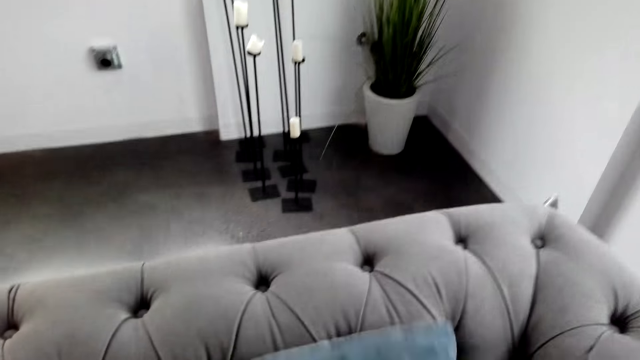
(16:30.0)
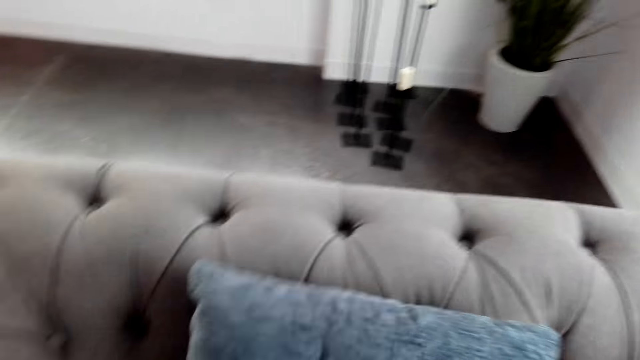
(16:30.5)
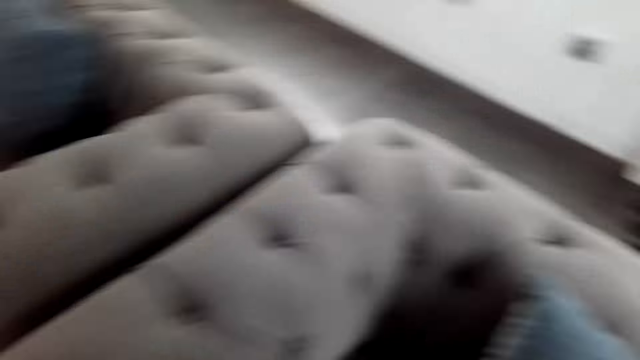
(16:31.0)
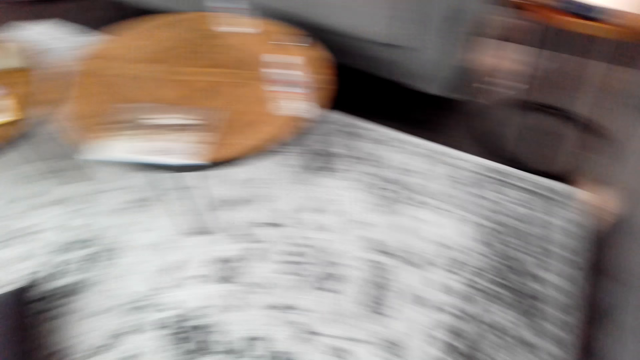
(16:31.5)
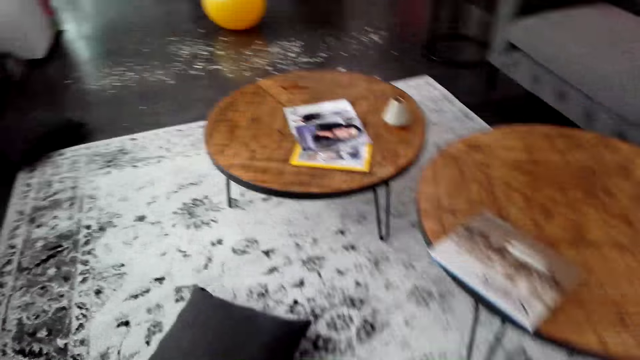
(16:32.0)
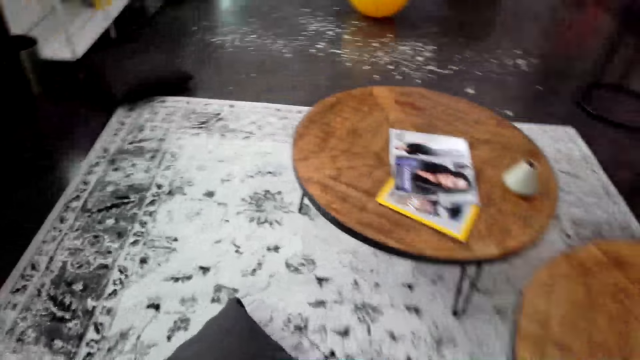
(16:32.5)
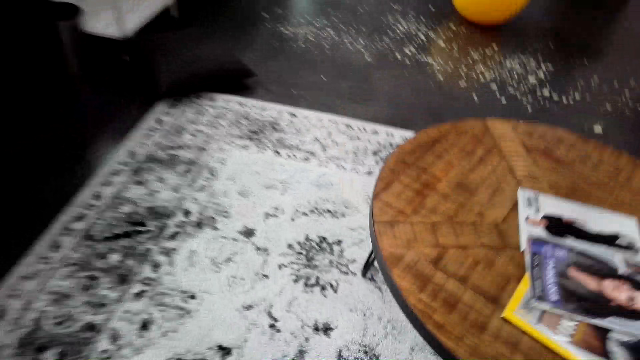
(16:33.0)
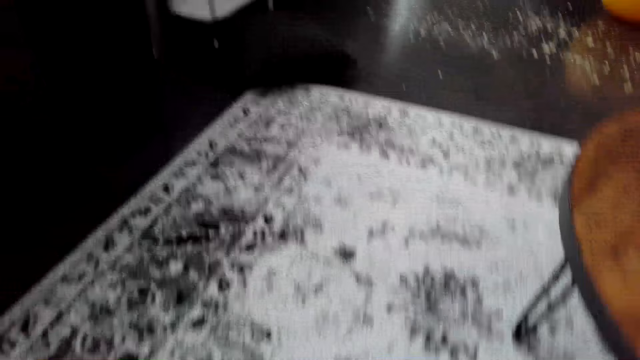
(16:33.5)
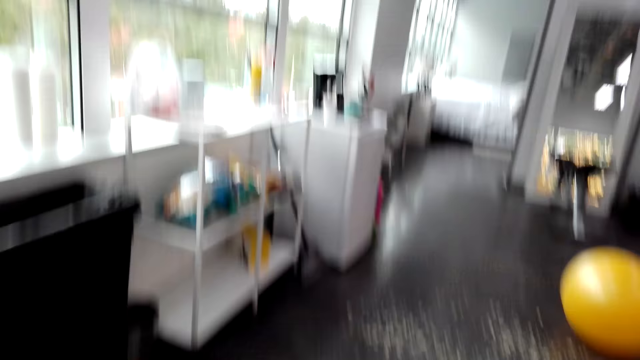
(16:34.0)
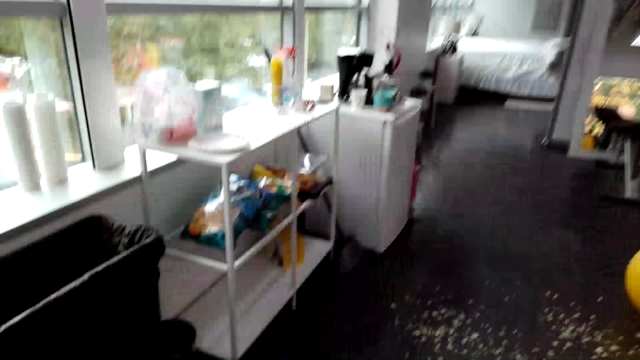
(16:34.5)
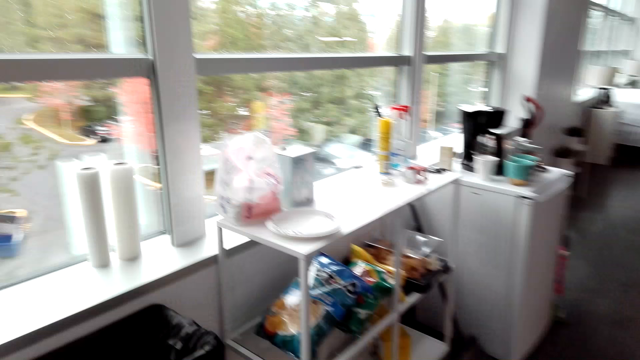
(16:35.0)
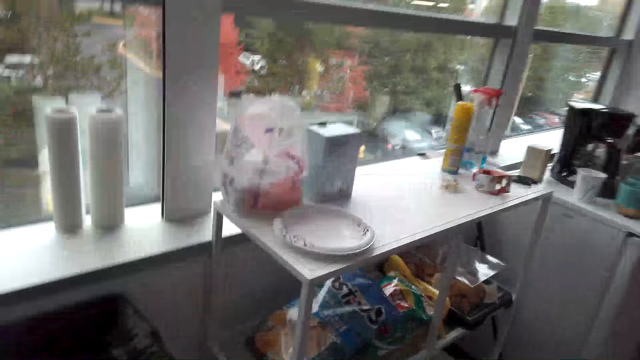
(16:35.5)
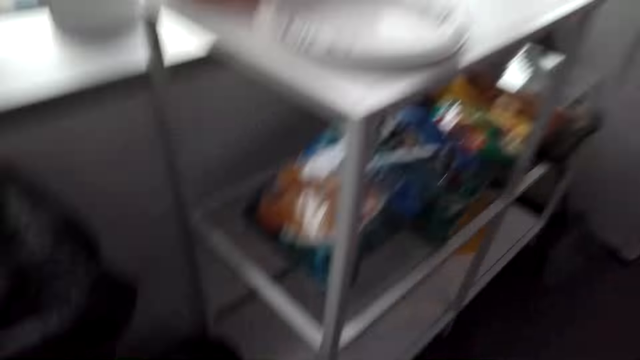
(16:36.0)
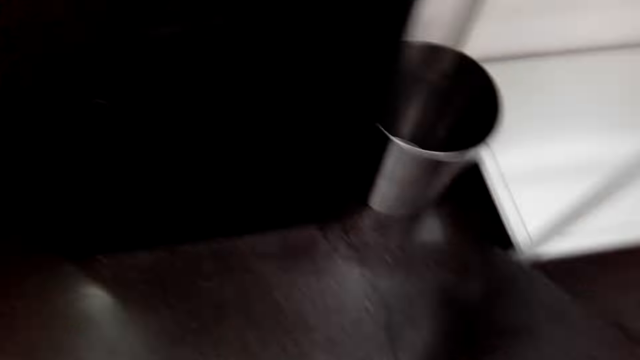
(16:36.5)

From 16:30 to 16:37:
The camera wearer puts the pillow on the sofa. They walk around the room.

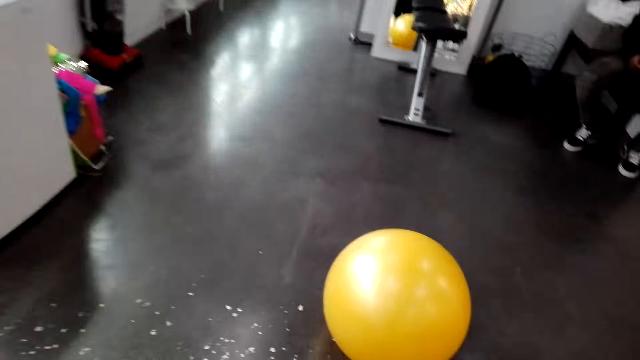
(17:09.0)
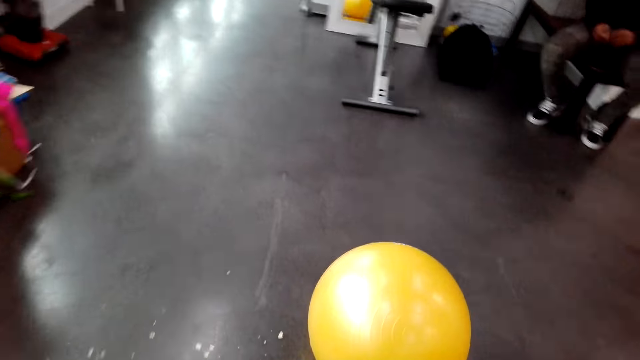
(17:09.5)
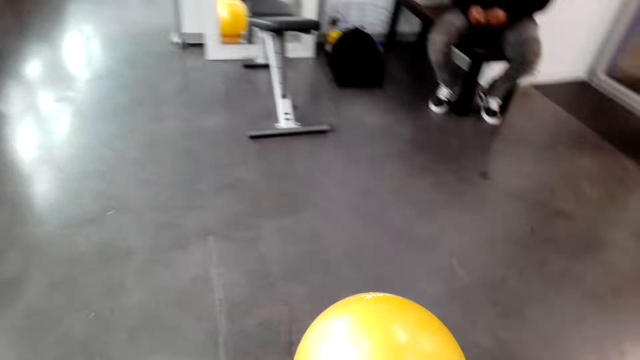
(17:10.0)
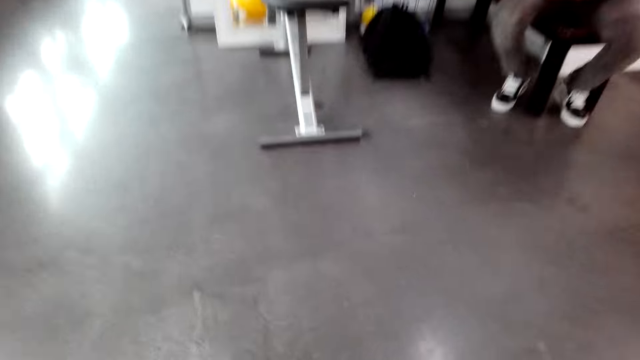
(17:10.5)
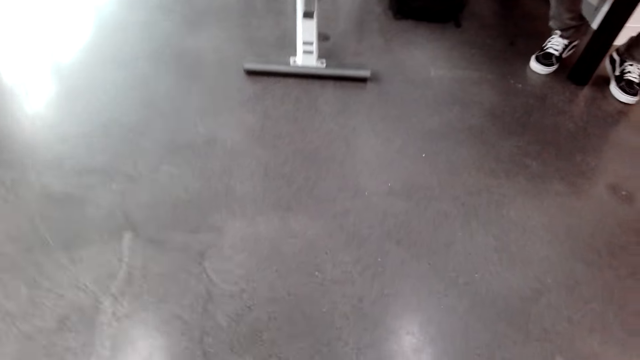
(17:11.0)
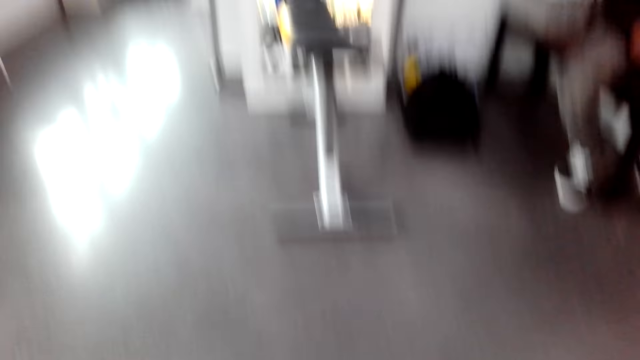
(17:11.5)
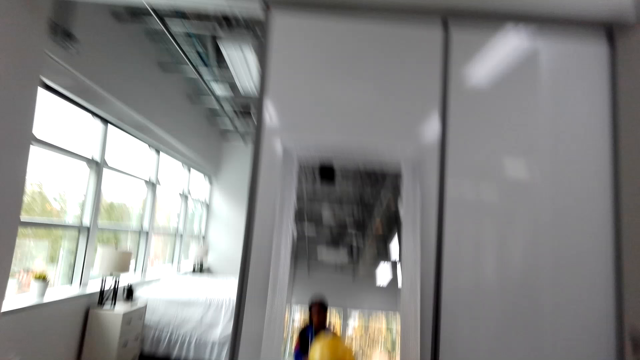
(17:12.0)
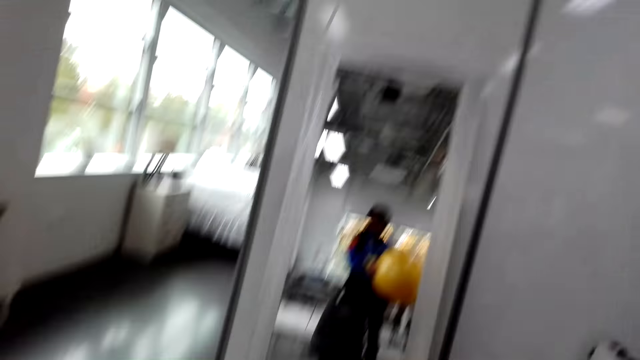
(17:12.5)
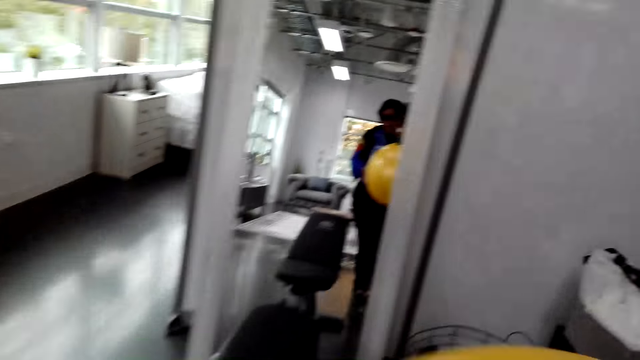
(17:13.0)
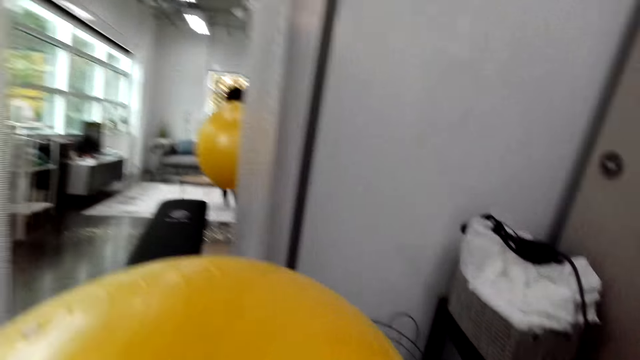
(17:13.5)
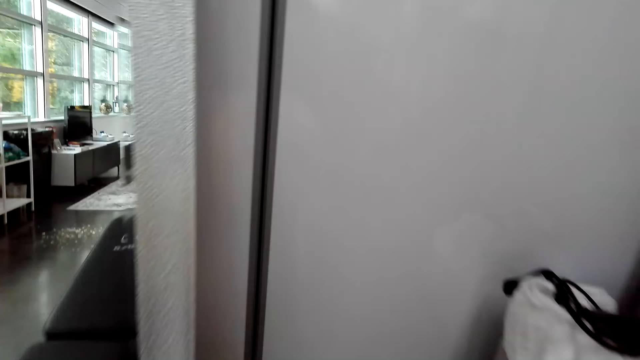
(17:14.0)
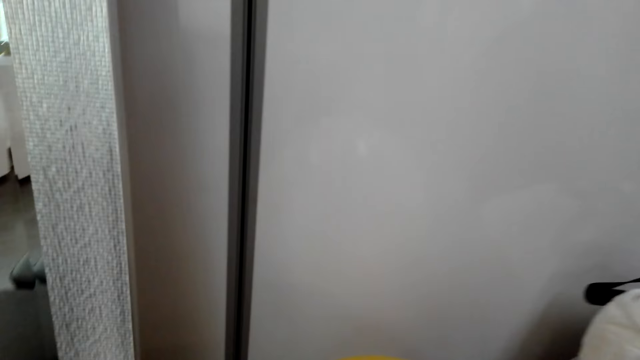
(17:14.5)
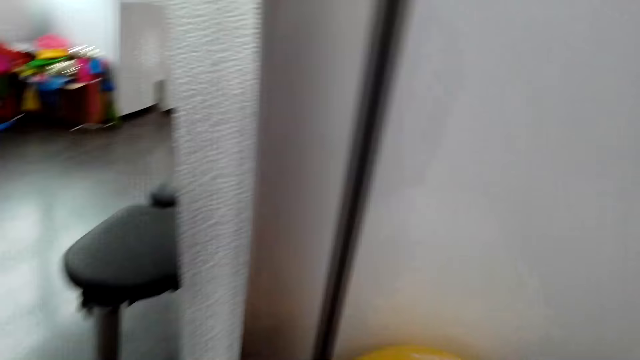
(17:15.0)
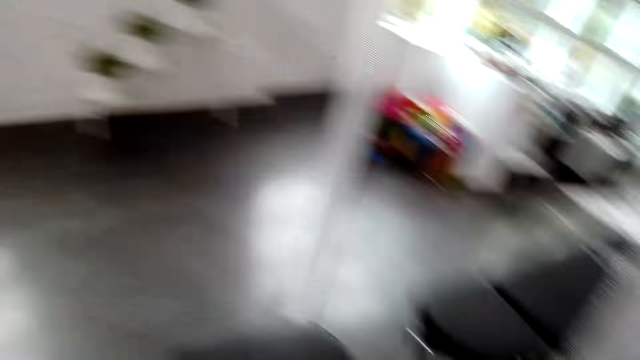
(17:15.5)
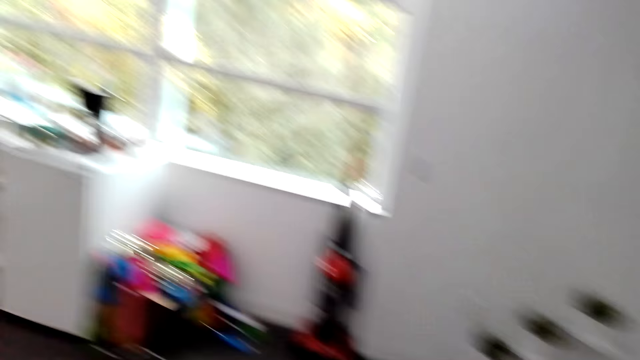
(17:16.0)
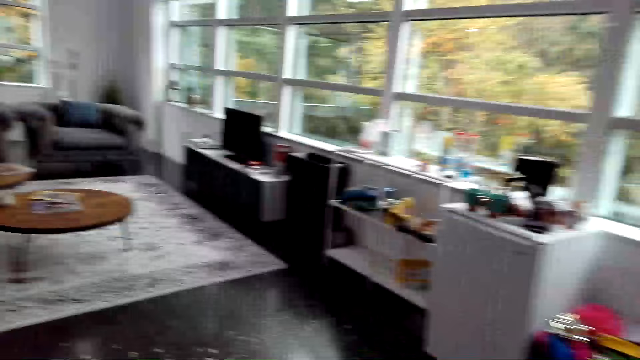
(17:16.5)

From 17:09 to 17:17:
The camera wearer picks up a bouncing ball. They walk around the room.

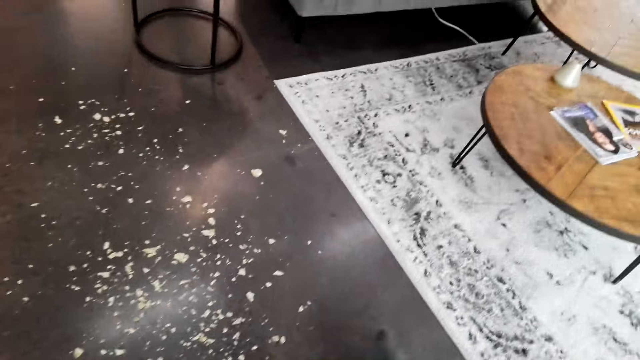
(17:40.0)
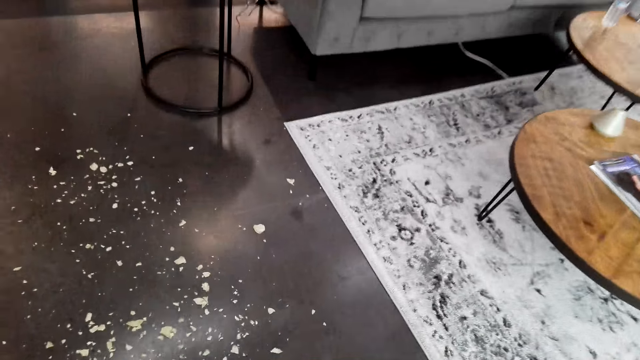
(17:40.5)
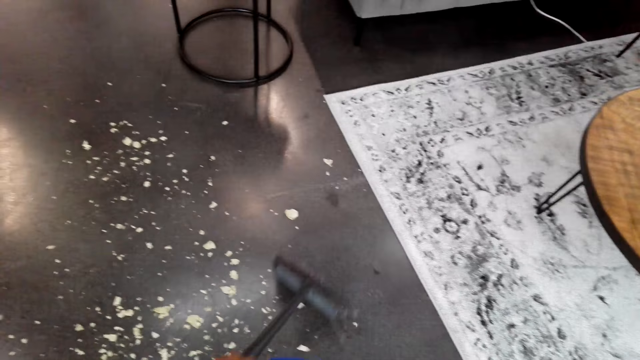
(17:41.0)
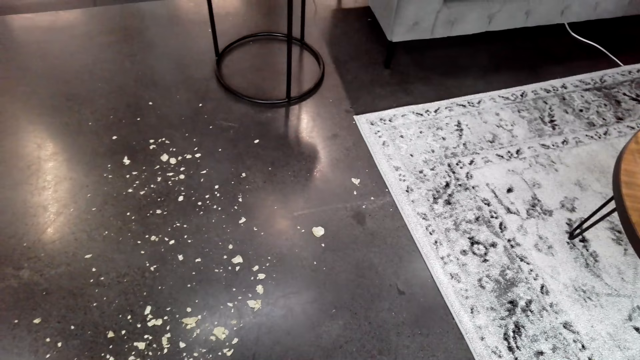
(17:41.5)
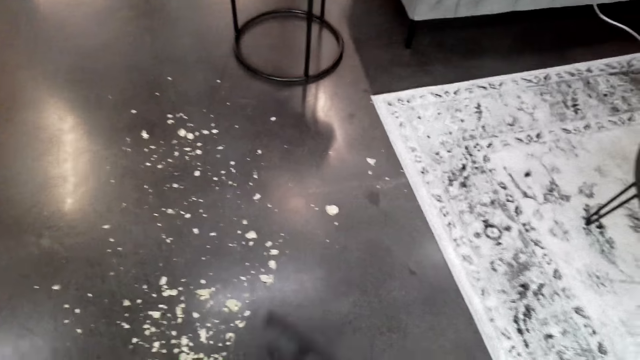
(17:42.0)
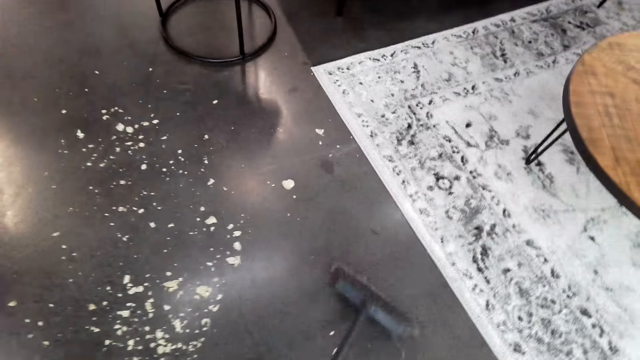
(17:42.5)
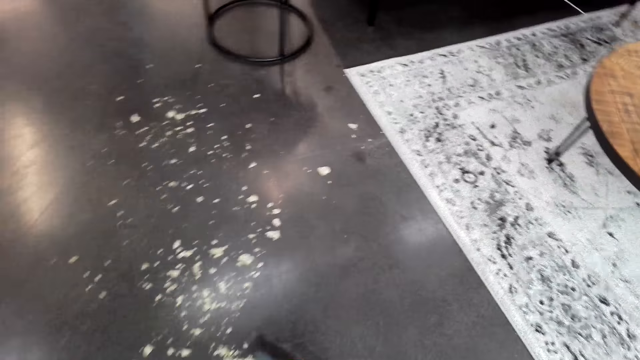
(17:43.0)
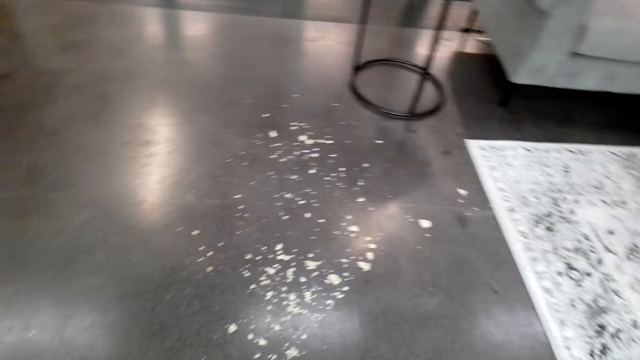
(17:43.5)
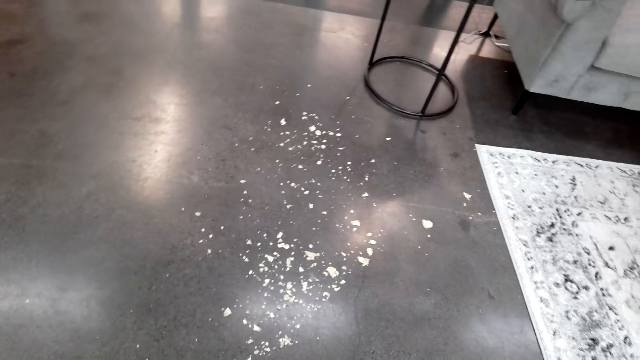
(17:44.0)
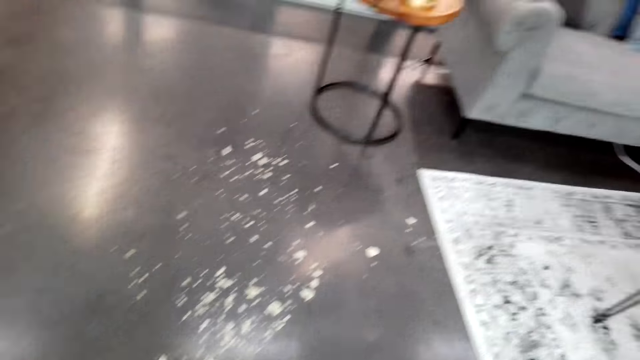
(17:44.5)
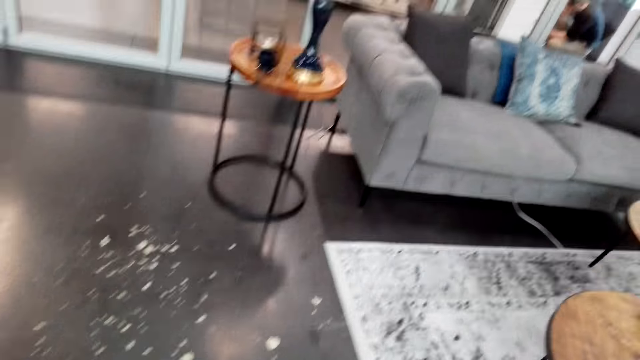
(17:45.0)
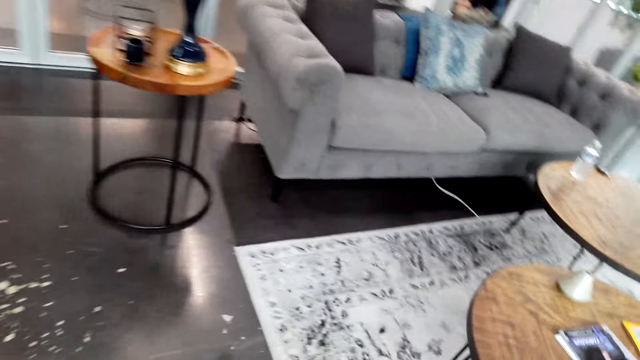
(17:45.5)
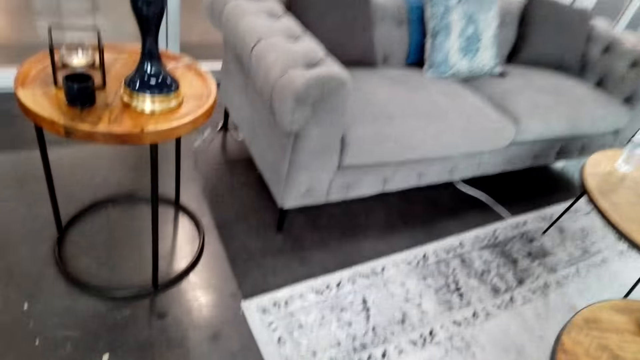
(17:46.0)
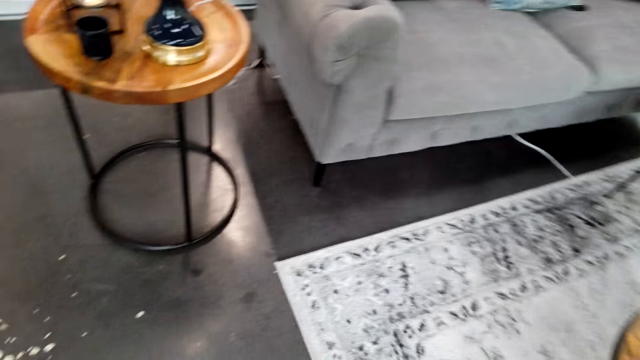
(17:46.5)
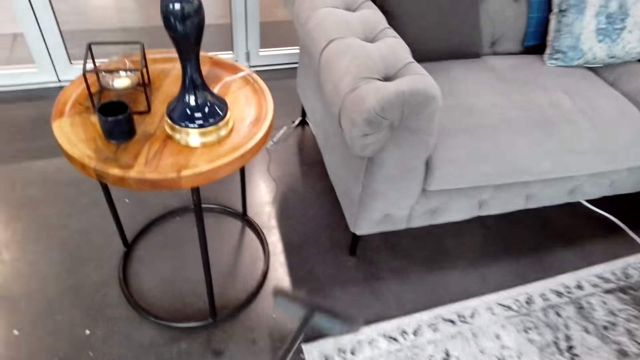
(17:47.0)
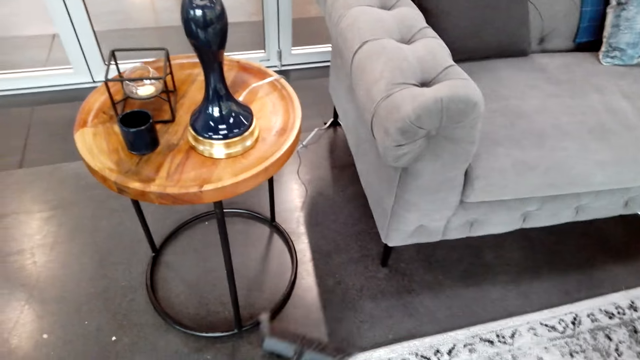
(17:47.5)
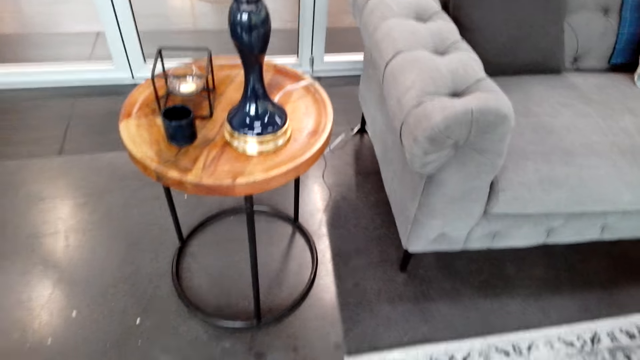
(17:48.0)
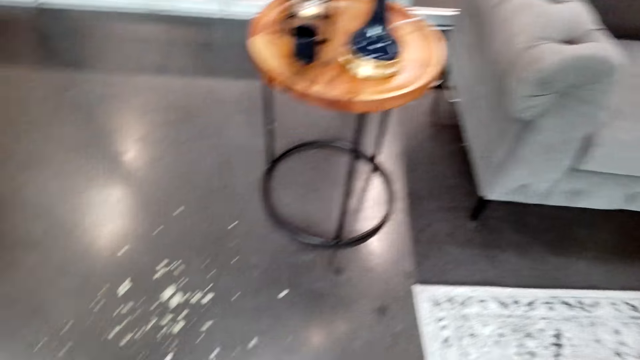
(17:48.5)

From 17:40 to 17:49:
The camera wearer sweeps dirt on the floor. They clean the room.
